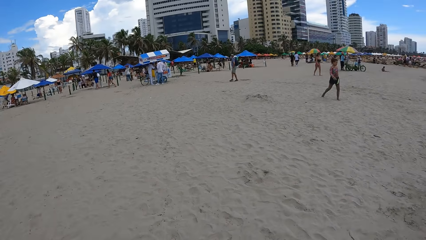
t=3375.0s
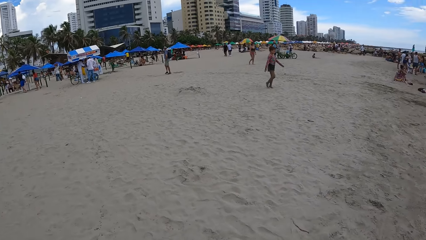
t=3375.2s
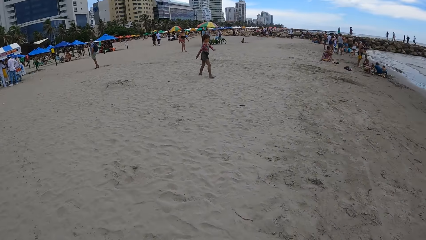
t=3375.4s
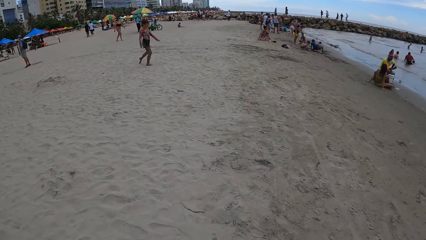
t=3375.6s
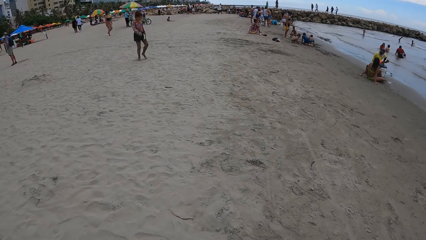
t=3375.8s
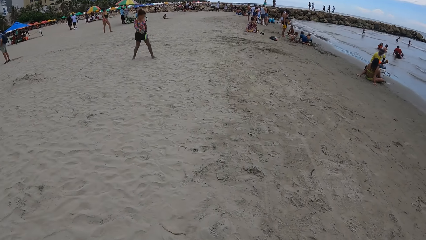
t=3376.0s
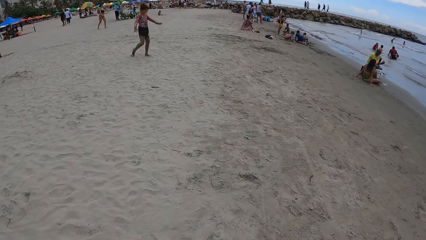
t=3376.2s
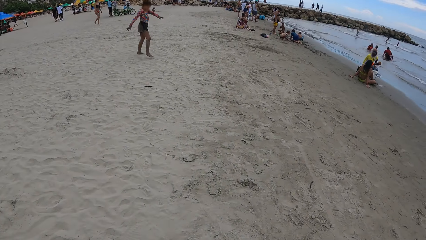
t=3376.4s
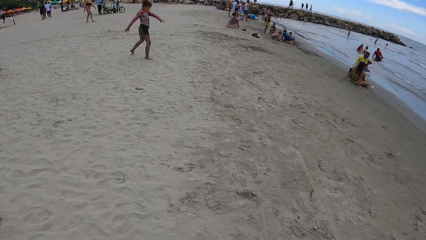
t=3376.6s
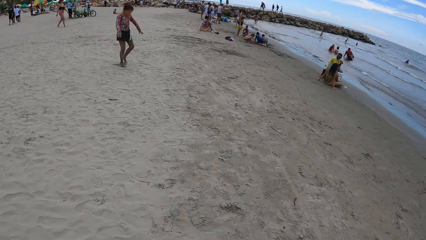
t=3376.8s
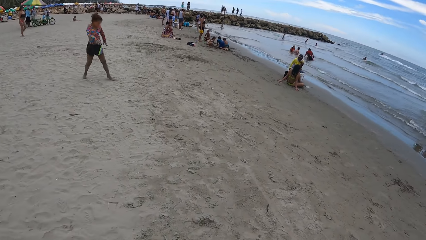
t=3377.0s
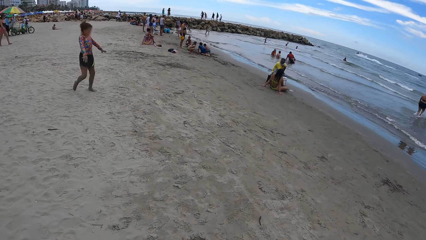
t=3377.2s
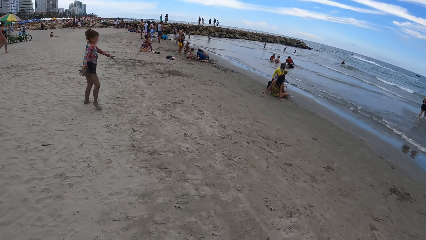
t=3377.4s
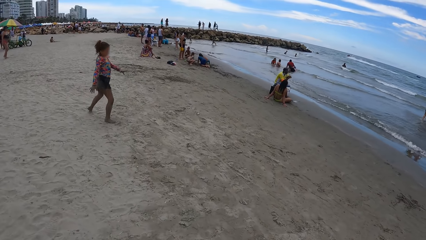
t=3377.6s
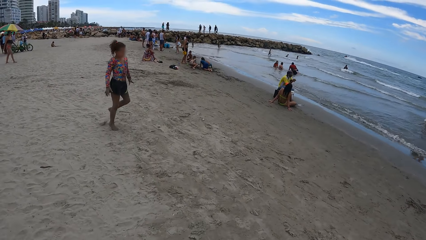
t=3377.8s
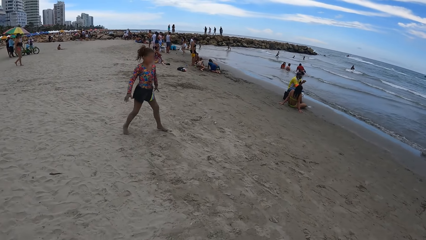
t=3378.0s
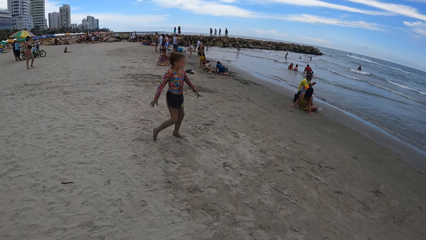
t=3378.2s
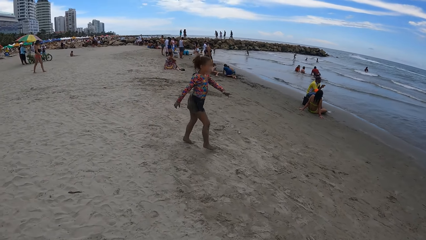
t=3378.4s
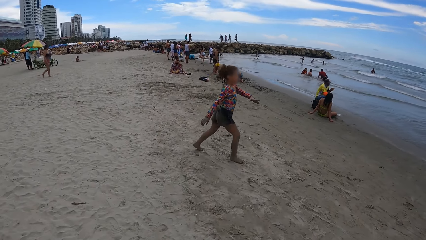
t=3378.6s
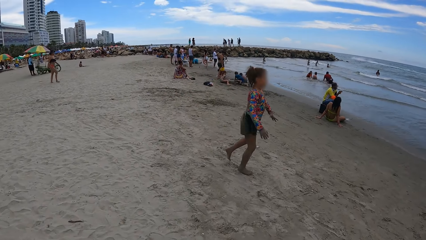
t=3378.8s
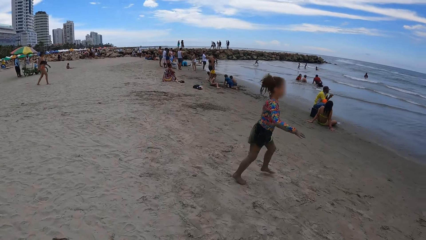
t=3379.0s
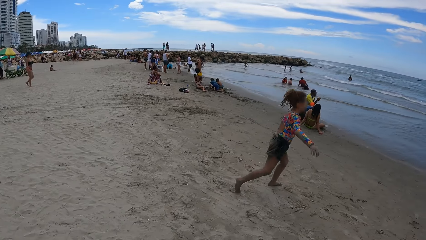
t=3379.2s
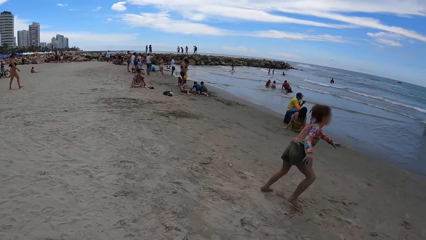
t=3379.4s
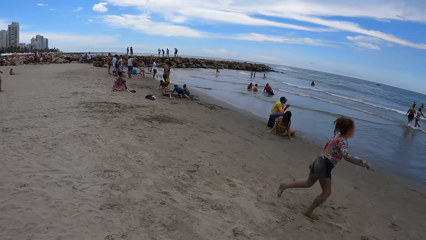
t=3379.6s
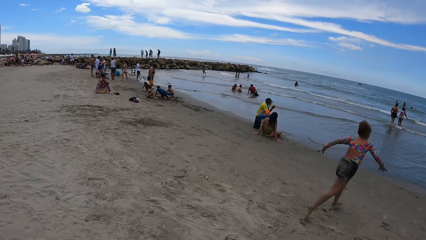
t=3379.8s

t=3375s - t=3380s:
The camera wearer walks alongside the beach.

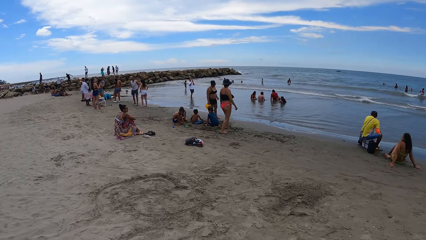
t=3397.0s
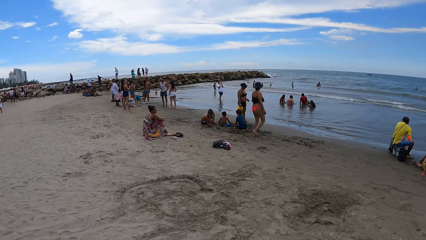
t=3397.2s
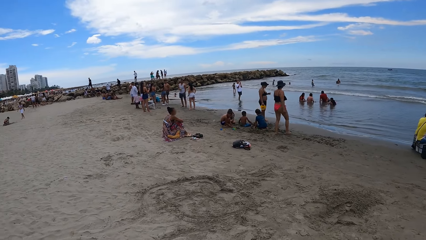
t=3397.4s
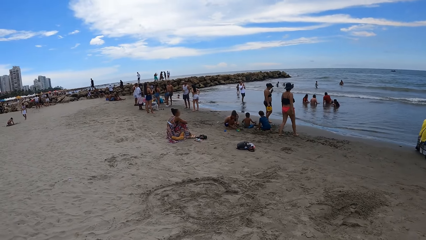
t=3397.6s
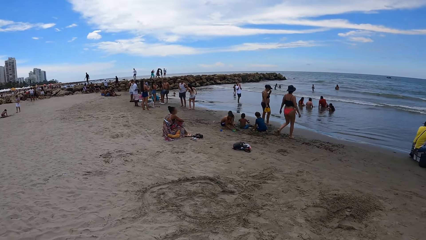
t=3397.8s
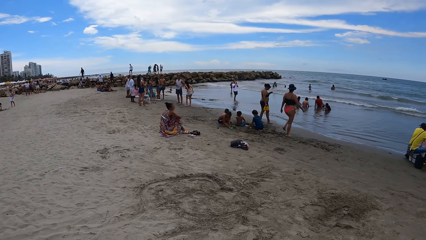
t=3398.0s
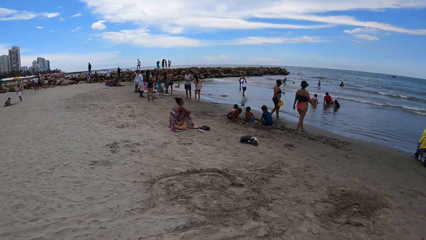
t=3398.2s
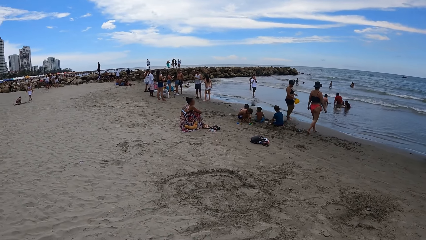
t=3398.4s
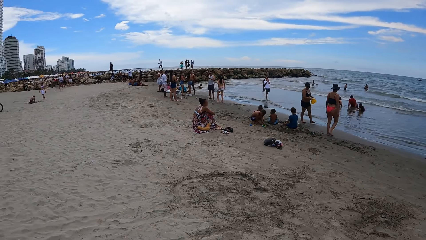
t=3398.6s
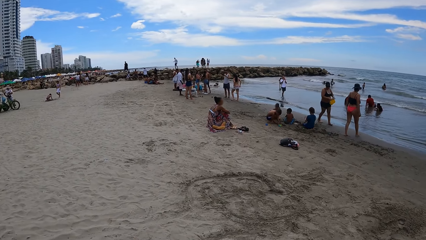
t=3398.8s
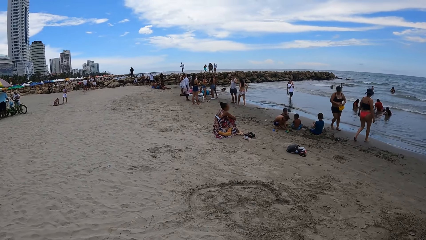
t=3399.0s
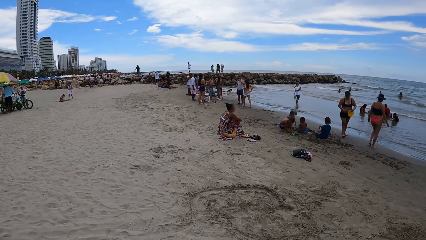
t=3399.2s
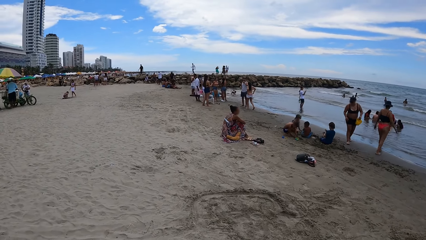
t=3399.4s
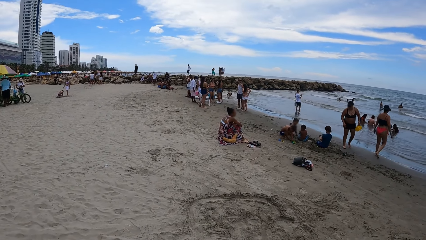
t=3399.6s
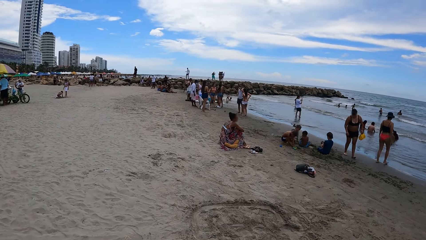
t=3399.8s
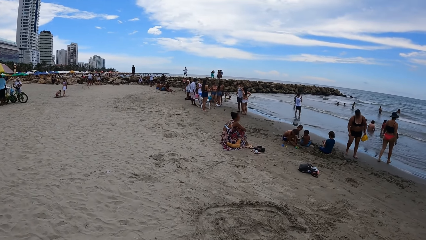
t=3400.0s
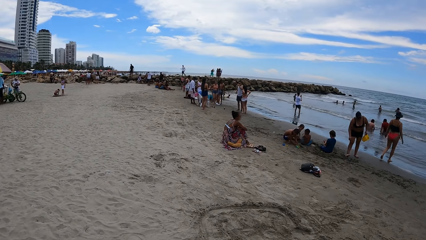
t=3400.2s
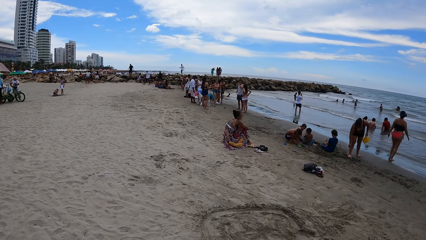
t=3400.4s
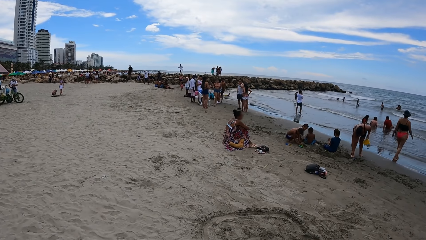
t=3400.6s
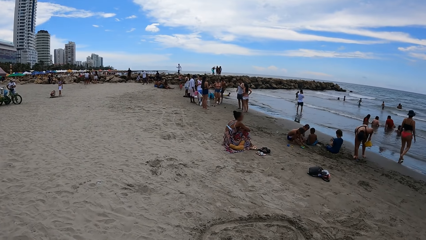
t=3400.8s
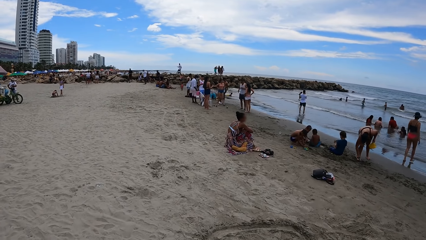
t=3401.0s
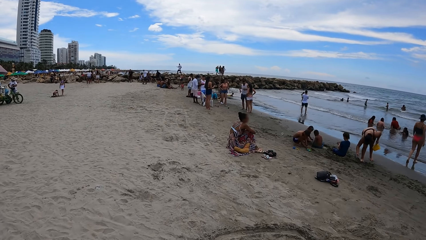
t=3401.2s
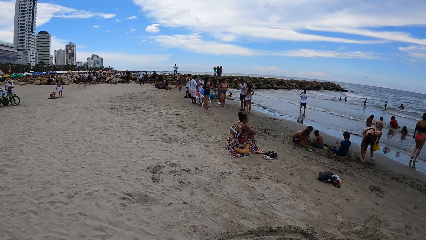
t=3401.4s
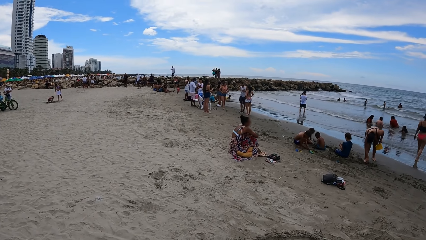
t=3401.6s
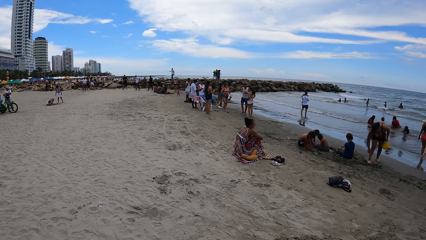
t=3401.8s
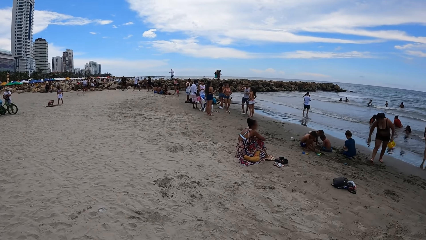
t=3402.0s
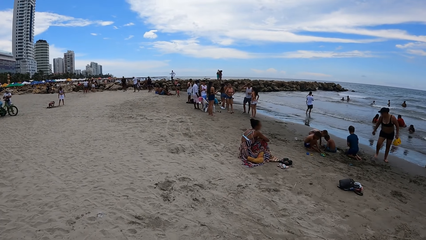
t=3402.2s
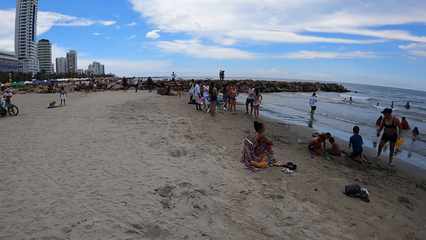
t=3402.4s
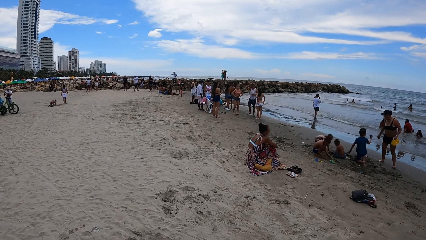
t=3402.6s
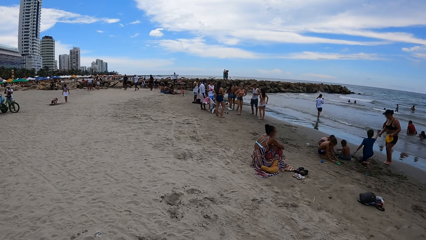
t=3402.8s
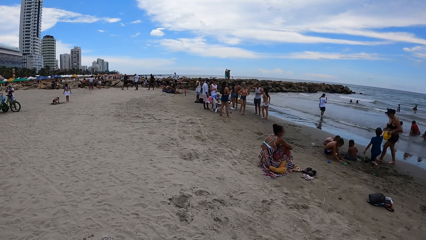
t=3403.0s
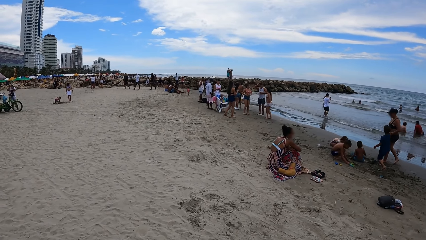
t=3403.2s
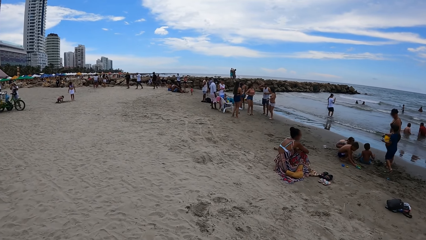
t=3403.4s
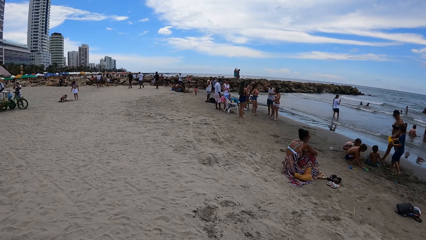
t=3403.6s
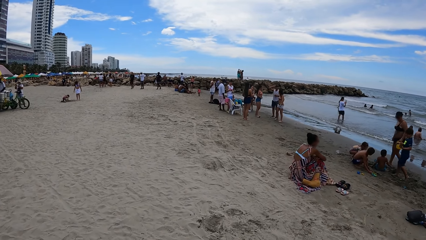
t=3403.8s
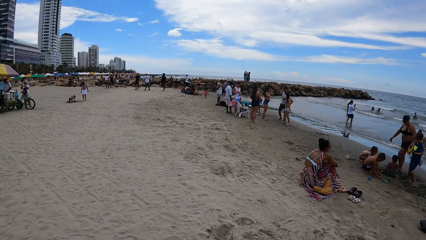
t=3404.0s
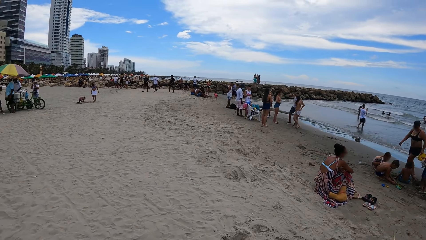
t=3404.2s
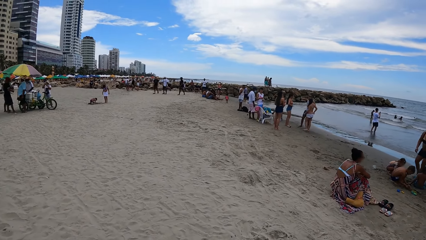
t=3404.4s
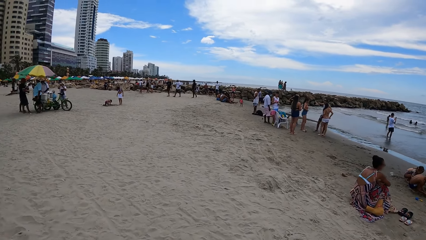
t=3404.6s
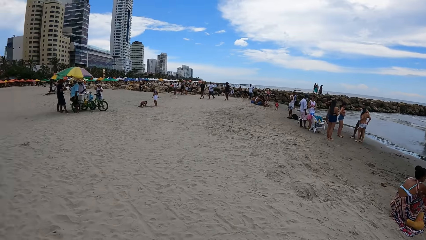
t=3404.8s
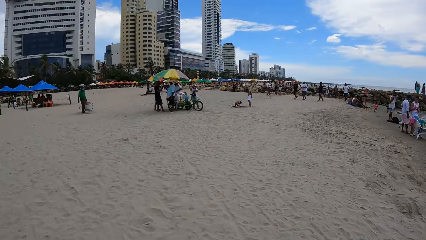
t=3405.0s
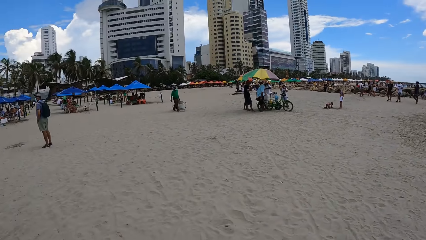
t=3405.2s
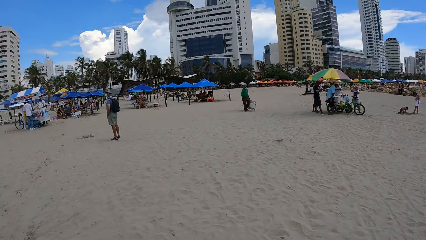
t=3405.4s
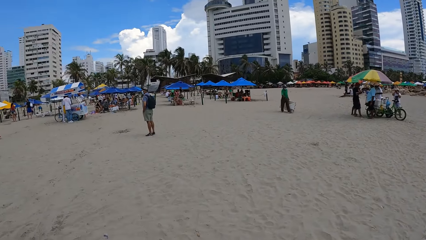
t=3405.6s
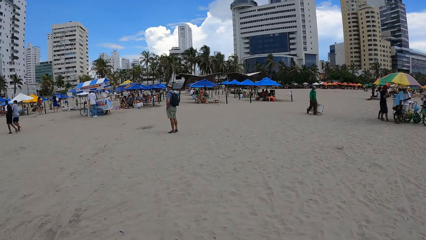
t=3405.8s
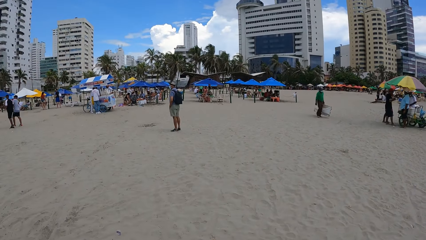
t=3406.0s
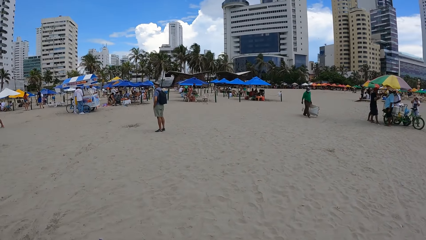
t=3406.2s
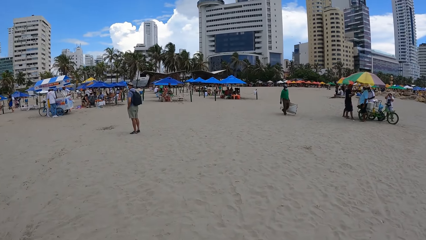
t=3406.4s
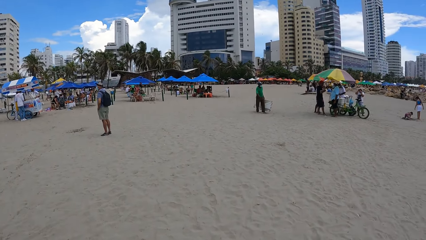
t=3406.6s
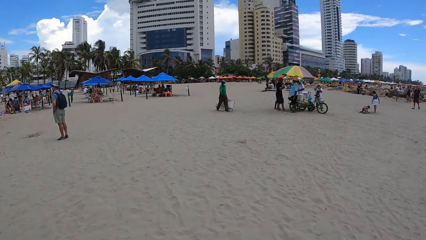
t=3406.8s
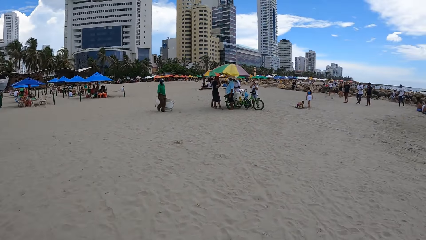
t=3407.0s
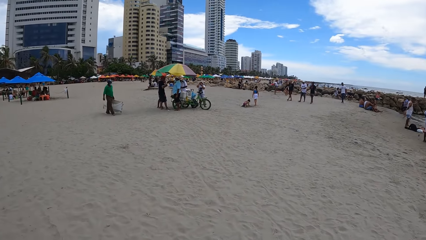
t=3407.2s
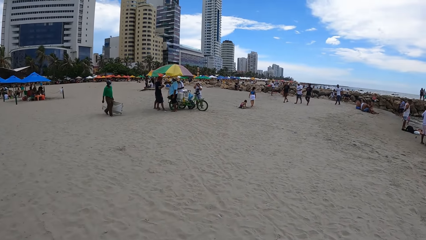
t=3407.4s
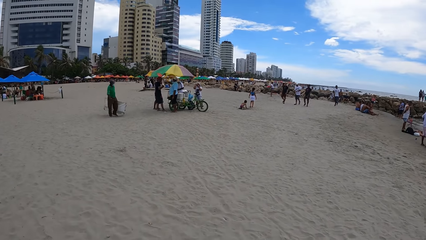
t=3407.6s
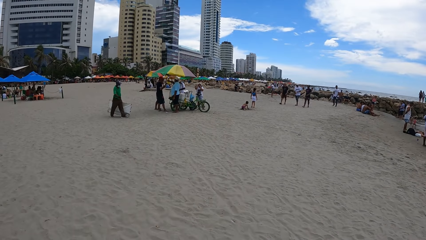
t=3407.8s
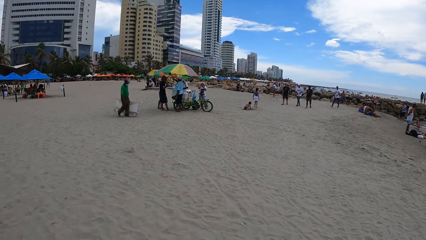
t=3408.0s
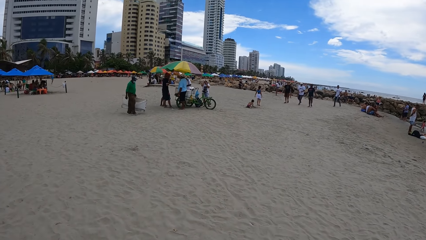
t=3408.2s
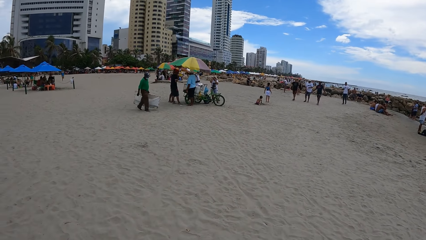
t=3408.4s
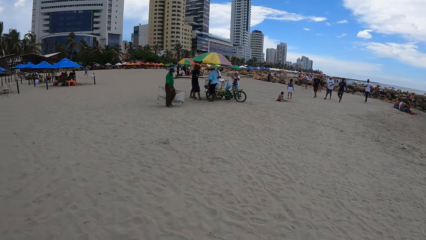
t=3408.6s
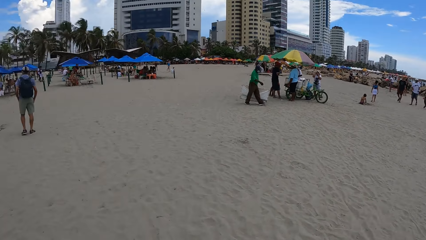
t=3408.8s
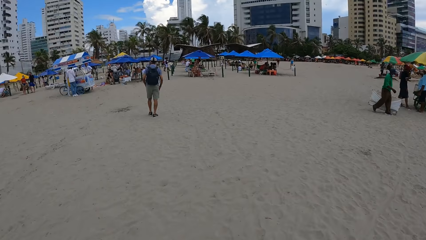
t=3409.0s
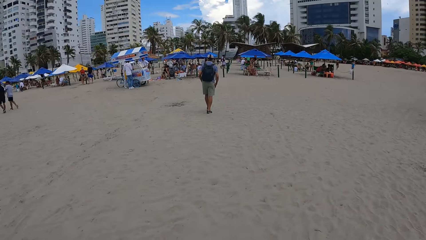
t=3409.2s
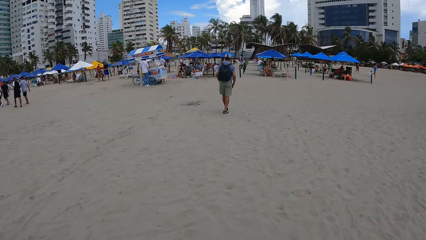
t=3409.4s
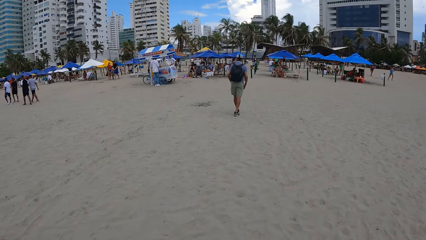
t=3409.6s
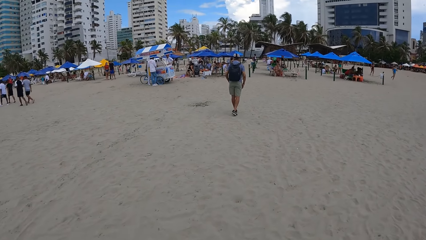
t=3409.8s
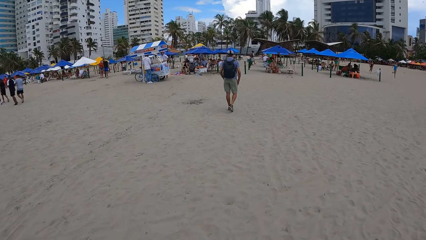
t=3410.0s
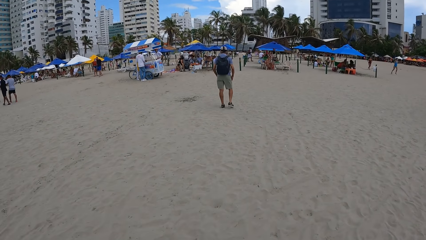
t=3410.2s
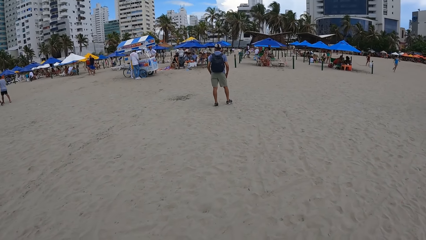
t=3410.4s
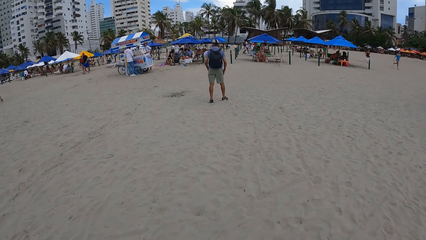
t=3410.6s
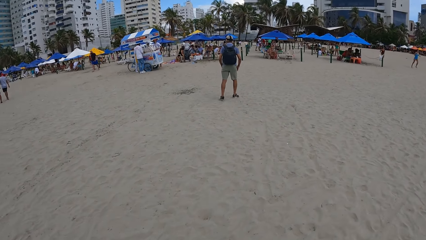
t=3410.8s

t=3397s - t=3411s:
The camera wearer looks around. They walk alongside the beach. They look around. They walk alongside the beach.
